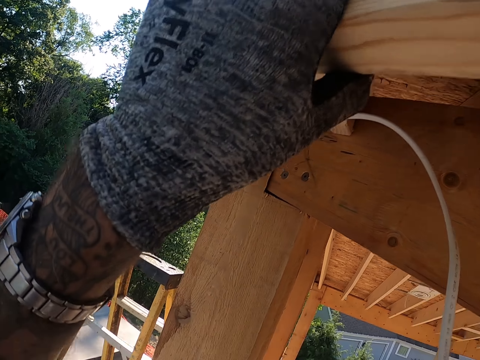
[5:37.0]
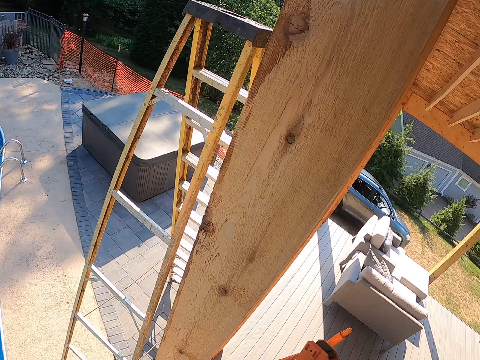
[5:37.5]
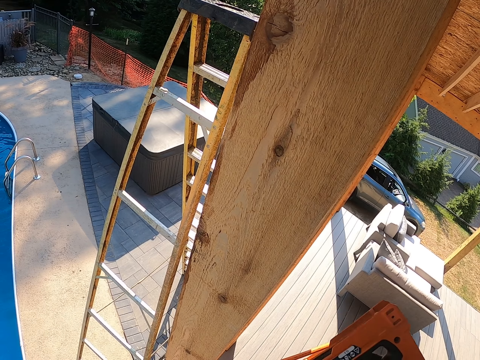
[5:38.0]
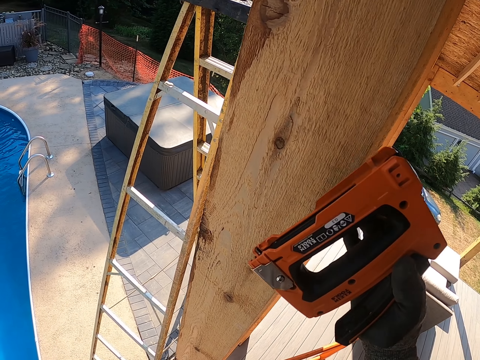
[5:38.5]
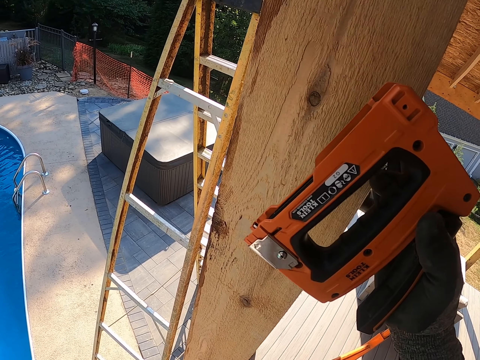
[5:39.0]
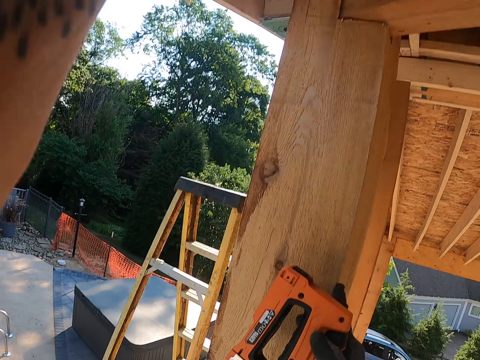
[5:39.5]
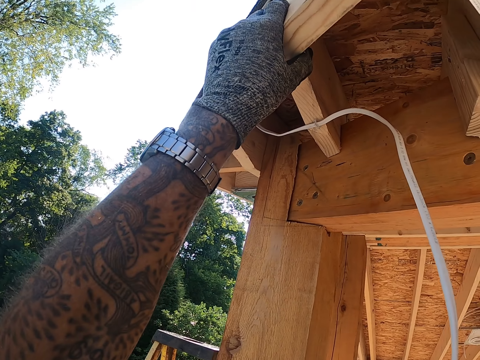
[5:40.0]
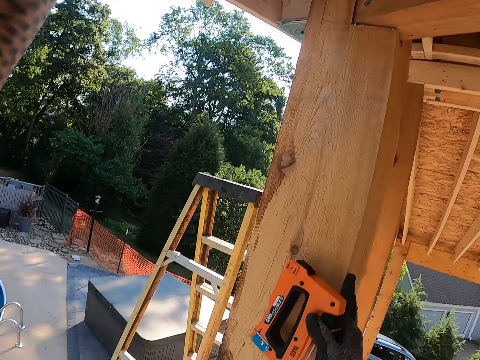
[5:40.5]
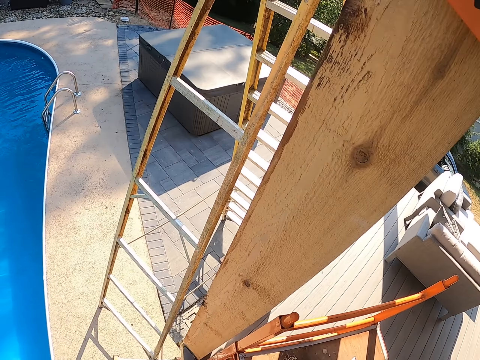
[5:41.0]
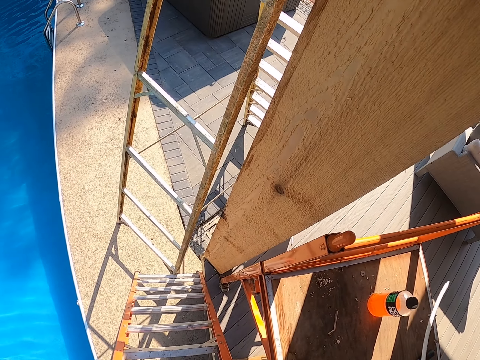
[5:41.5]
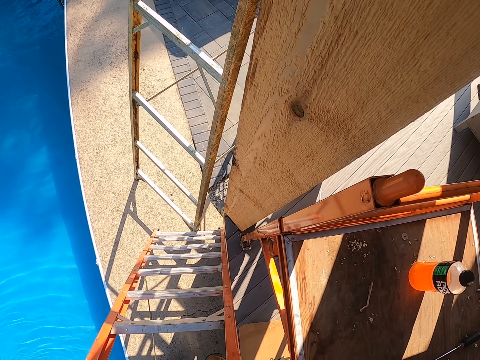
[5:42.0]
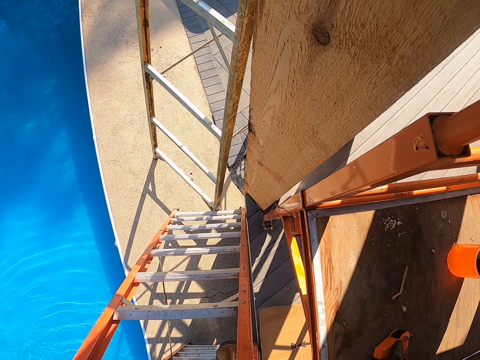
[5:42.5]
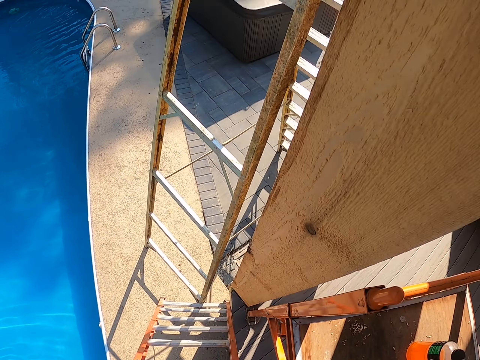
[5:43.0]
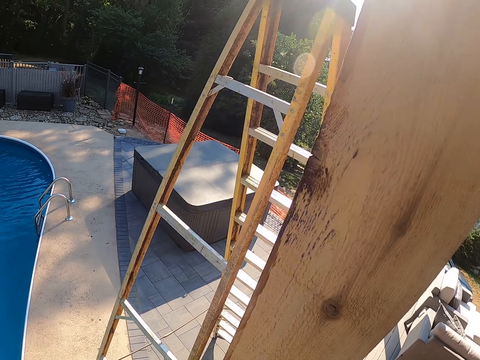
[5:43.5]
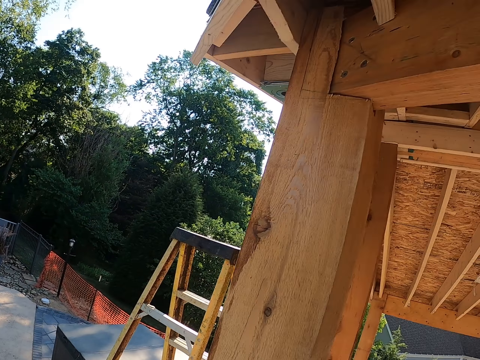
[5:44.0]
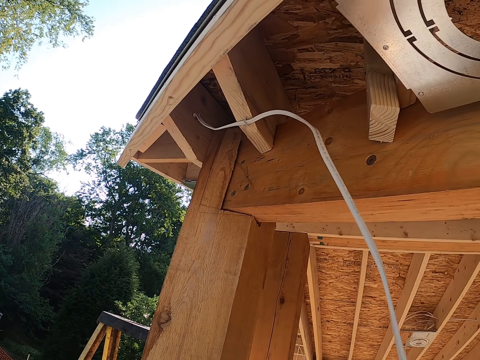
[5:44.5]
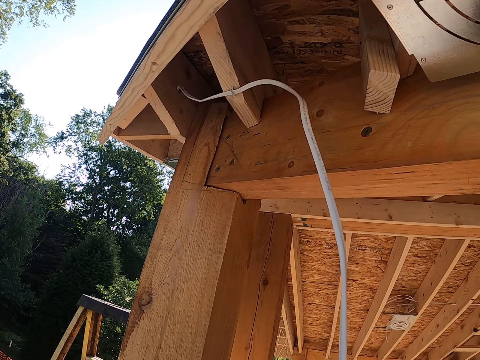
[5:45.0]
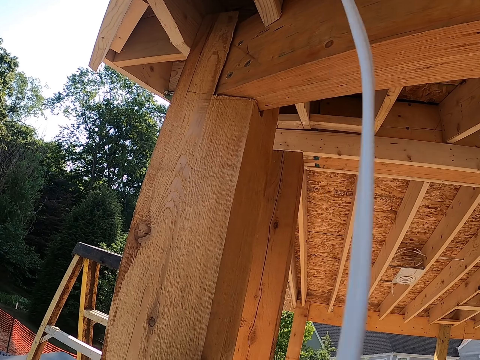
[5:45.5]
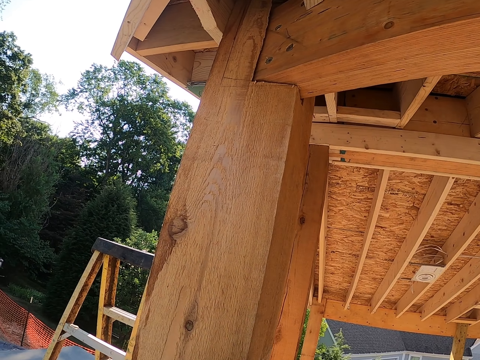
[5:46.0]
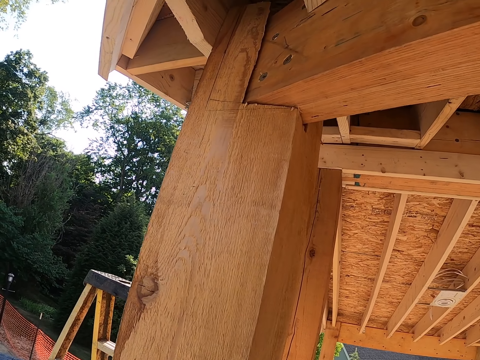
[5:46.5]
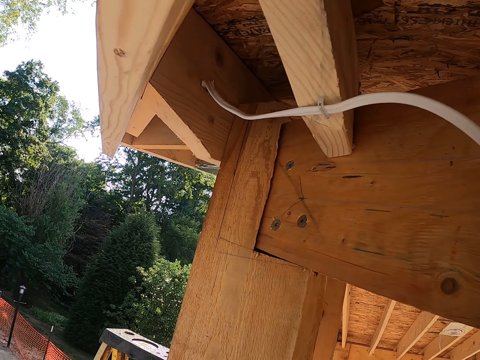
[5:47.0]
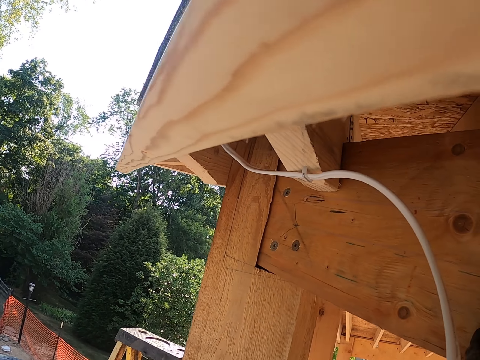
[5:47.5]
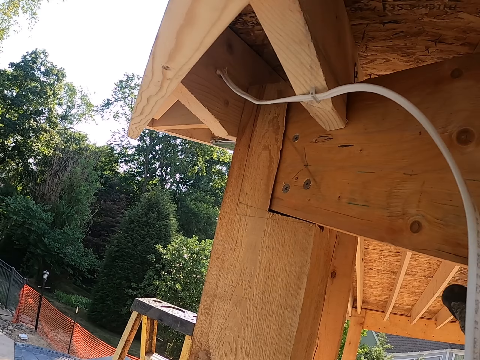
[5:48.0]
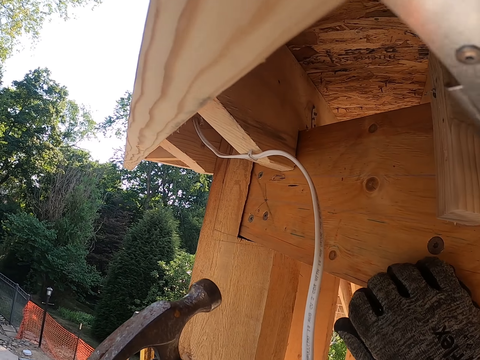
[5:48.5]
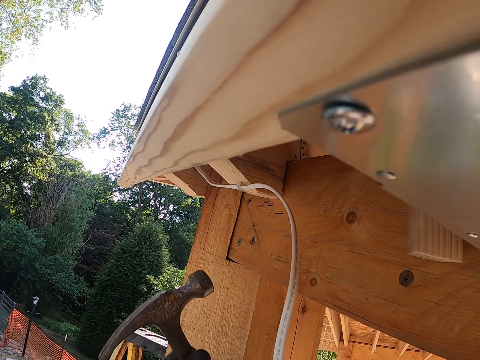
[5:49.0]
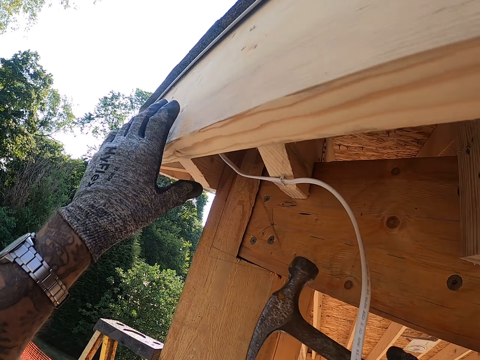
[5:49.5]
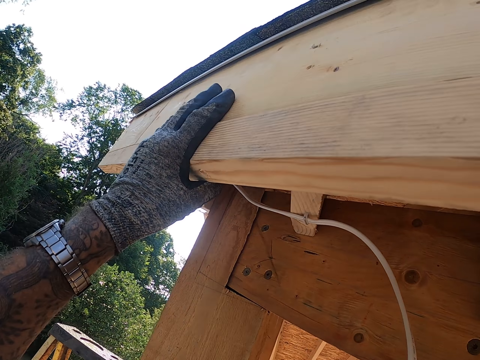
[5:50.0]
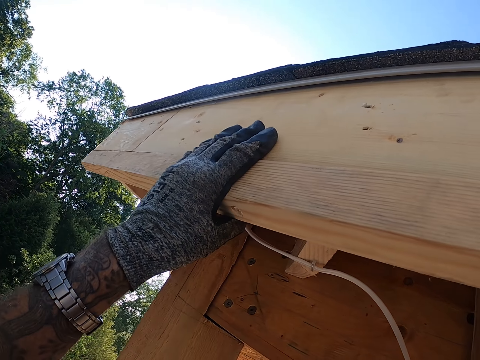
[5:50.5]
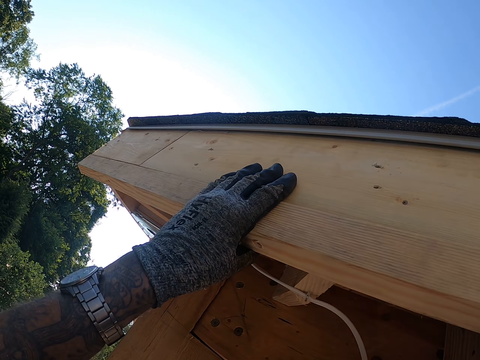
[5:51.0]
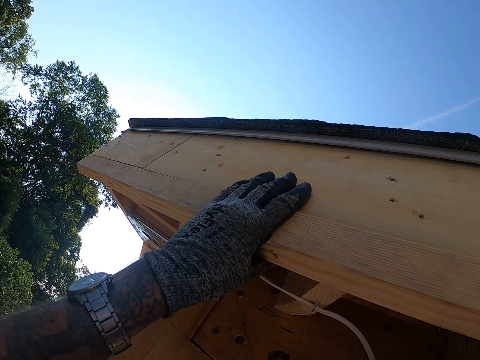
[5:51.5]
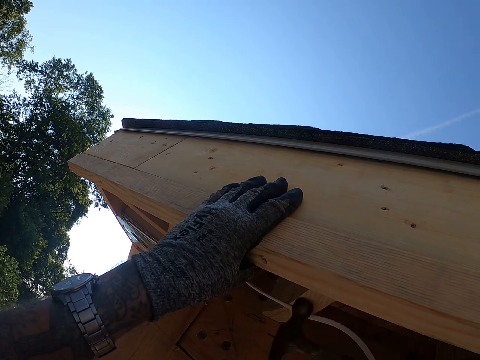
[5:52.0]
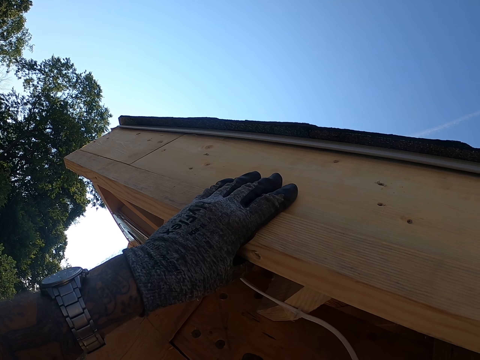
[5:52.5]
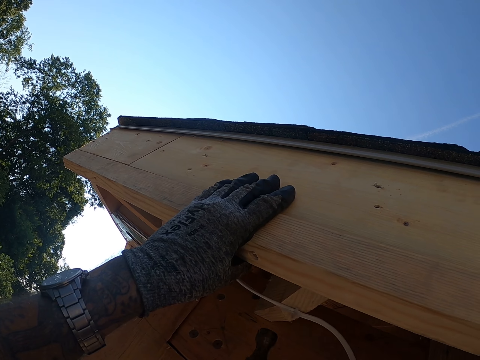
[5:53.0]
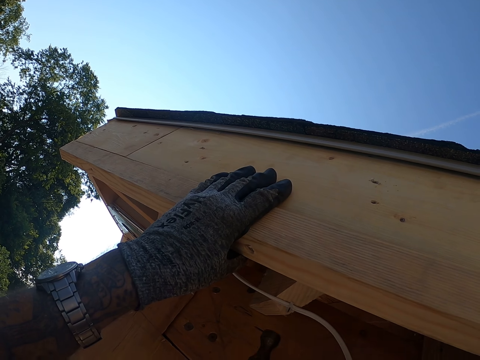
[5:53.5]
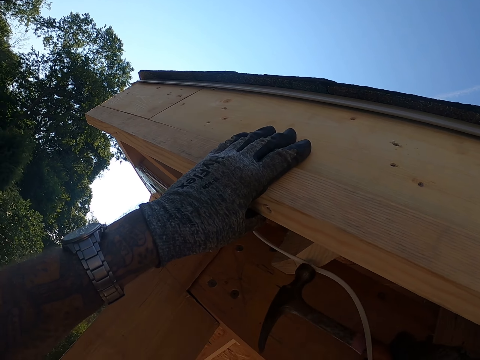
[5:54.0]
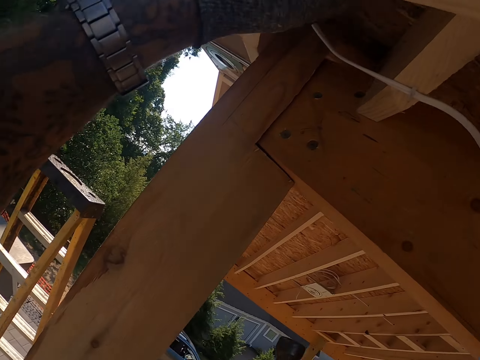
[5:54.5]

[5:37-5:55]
The camera wearer holds the wood with the right hand. They stare around. They pull the cable. They adjust the cable. They stare around. They hold a hammer with the right hand. They hold the timber with the left hand. They hit the cable with the hammer.

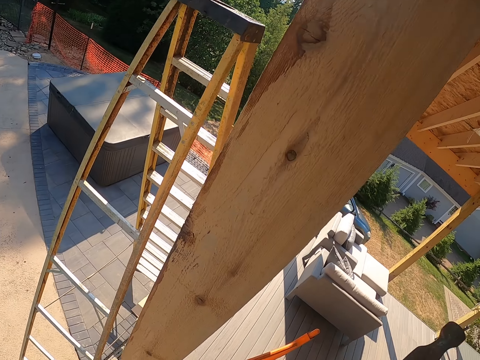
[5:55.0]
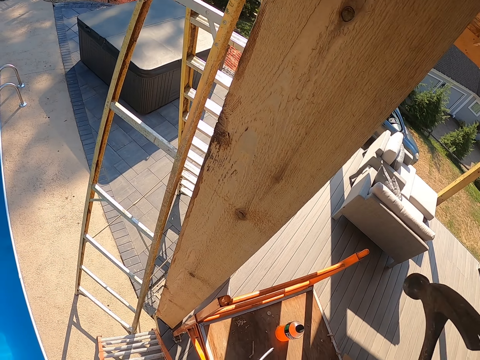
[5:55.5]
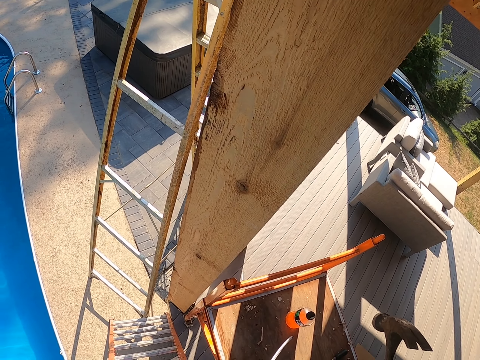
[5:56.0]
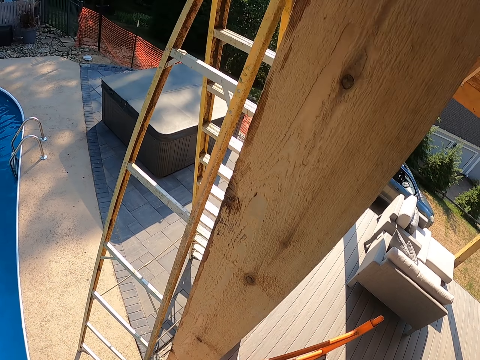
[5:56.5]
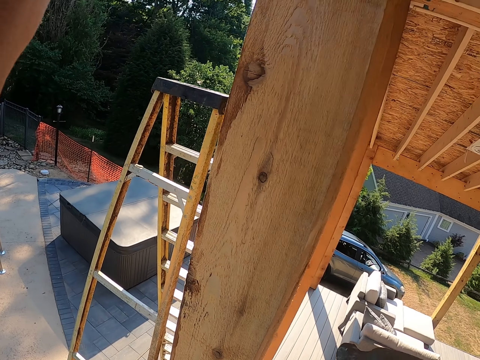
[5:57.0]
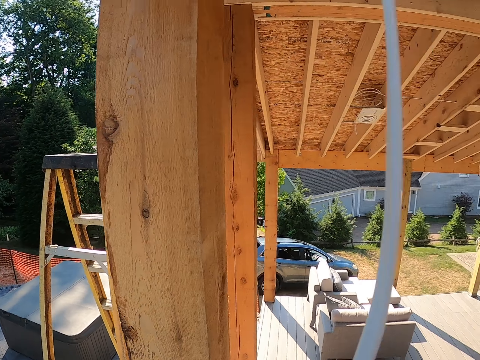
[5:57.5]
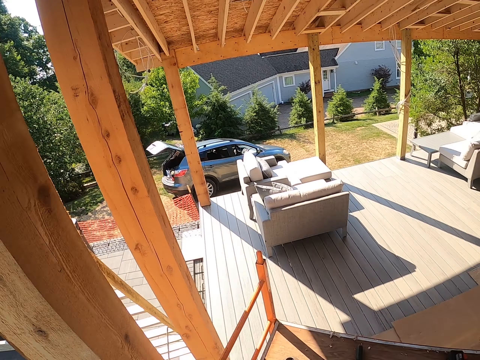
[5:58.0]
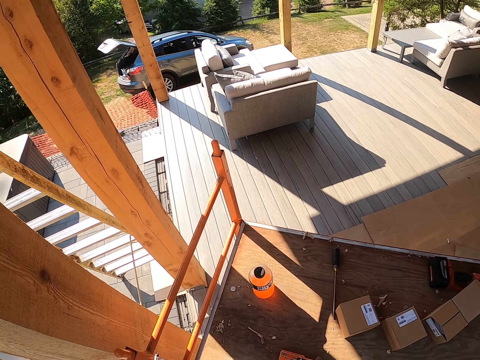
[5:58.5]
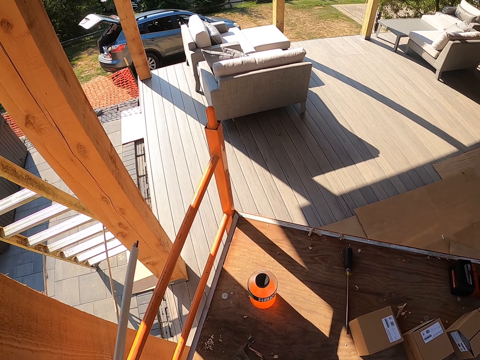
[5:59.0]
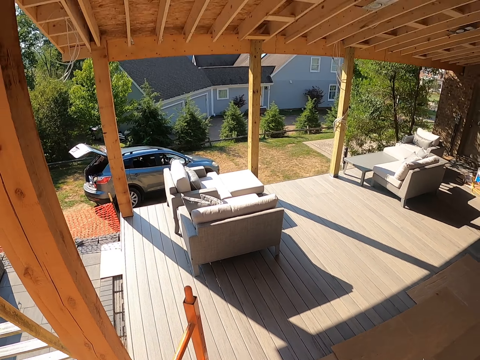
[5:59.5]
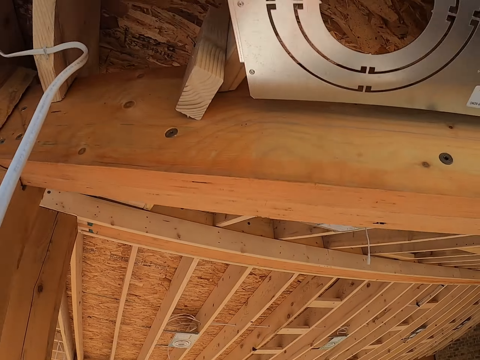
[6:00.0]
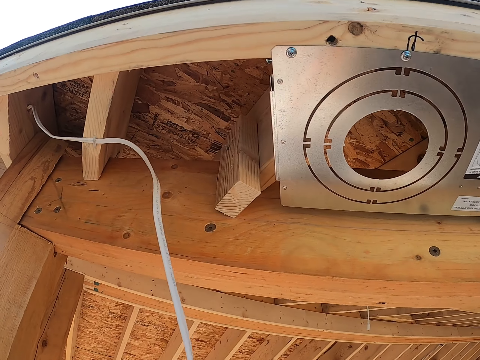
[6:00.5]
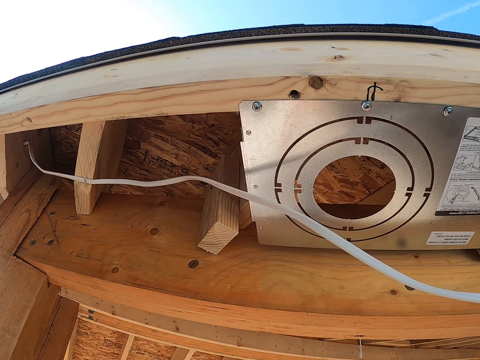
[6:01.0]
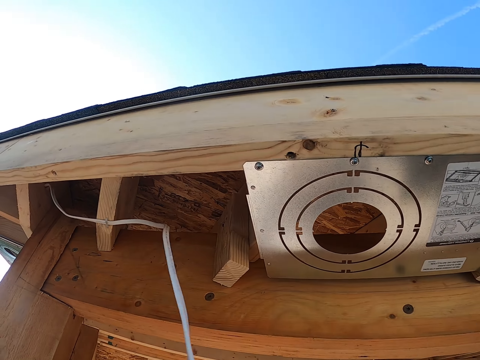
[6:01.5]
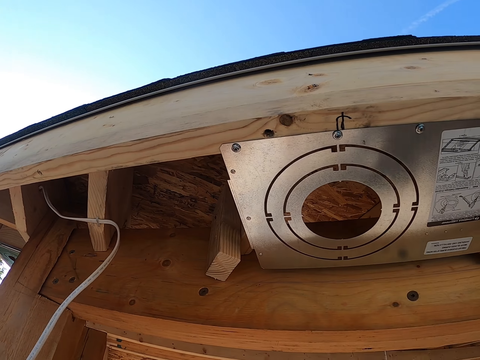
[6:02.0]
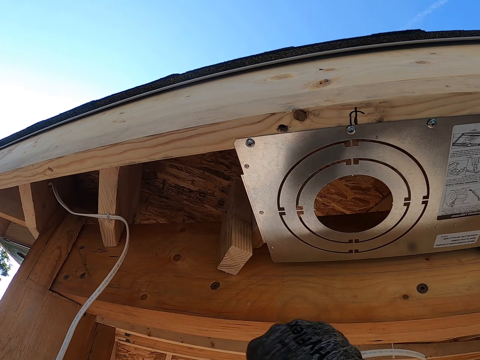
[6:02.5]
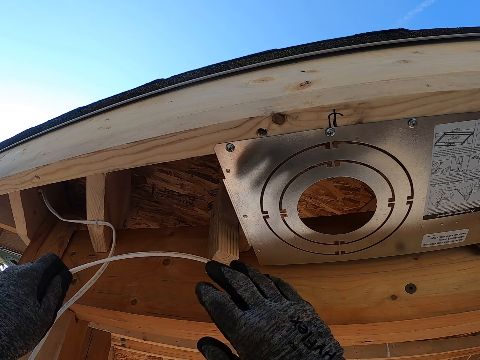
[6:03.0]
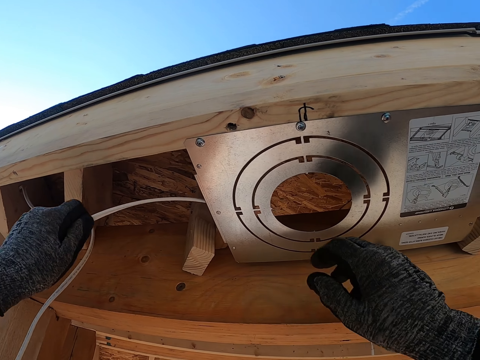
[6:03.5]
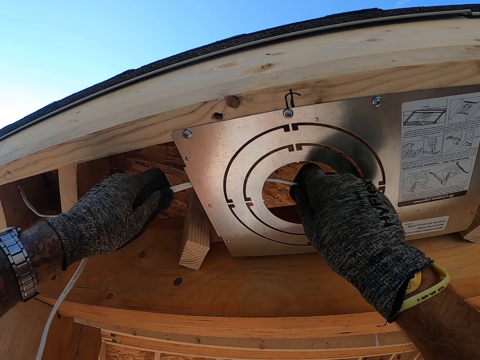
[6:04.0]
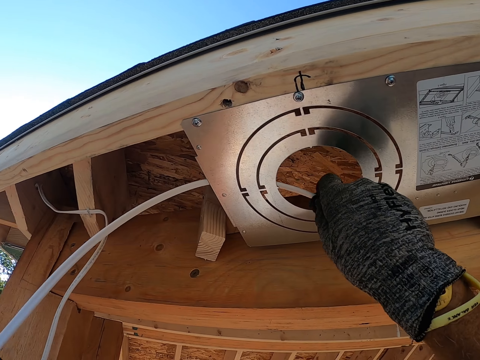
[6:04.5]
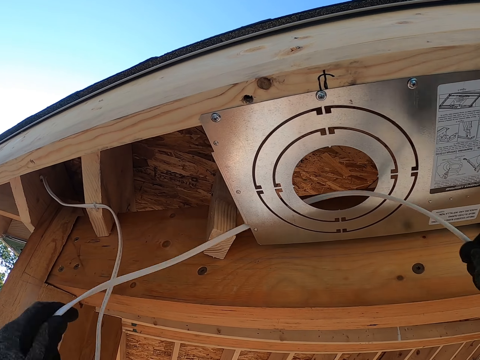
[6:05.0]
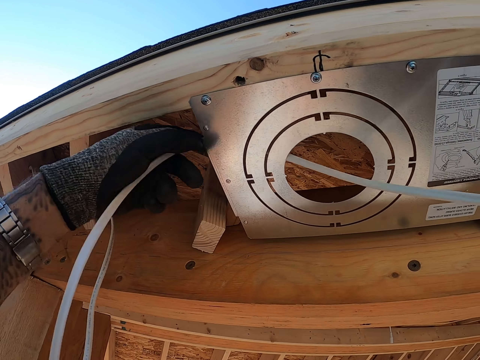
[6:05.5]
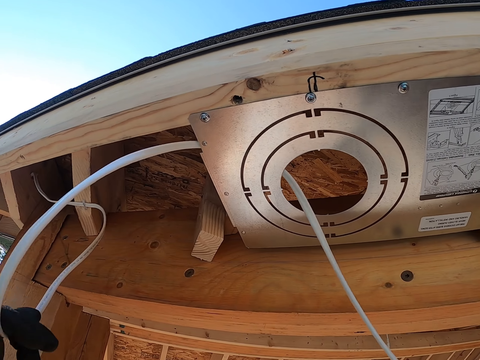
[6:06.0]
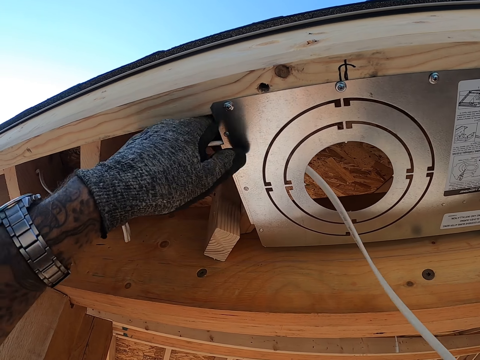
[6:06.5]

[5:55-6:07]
The camera wearer does something. They stare around. They hold the cable. They adjust the cable. They put the cable through the ceiling. They pull the cable.
